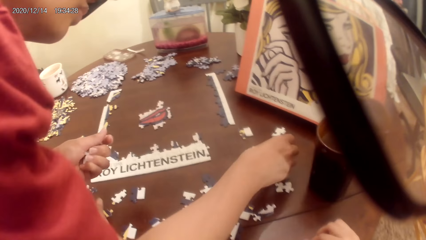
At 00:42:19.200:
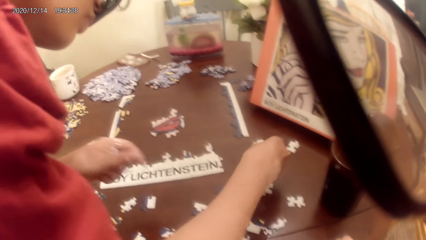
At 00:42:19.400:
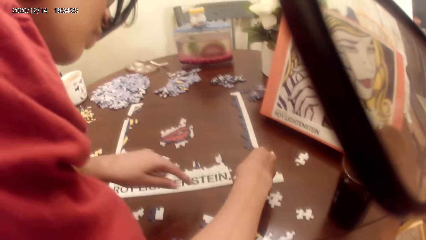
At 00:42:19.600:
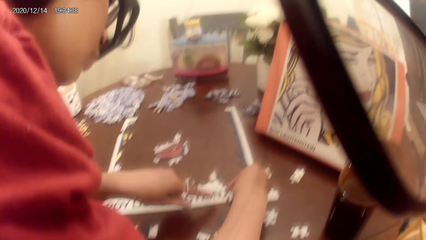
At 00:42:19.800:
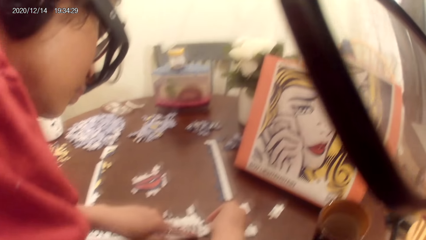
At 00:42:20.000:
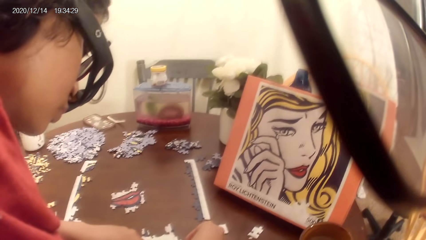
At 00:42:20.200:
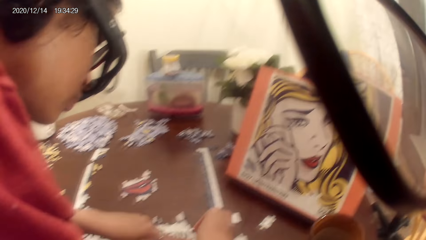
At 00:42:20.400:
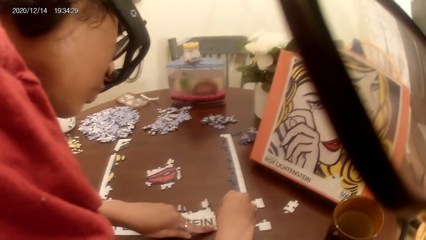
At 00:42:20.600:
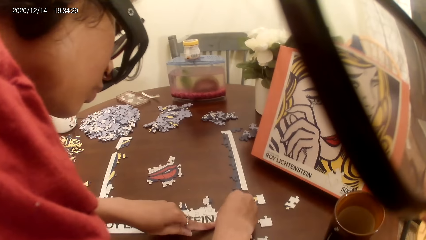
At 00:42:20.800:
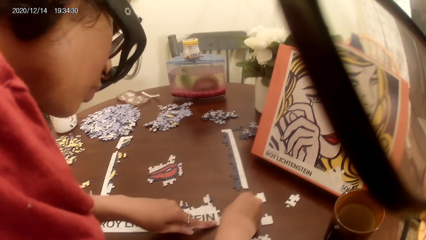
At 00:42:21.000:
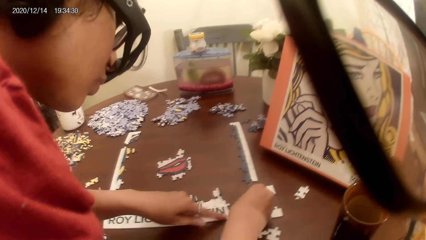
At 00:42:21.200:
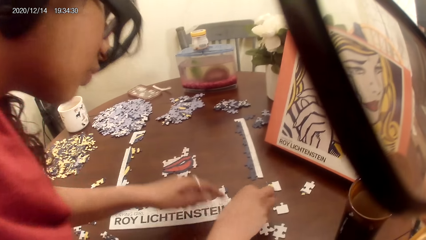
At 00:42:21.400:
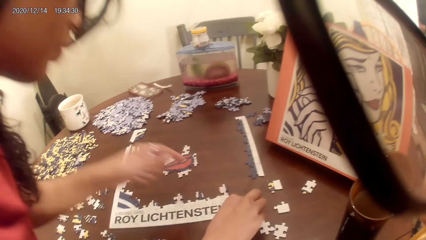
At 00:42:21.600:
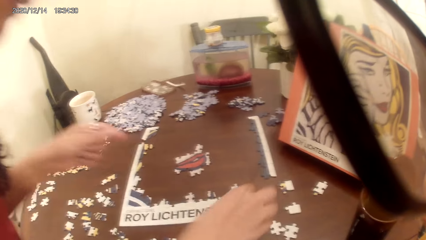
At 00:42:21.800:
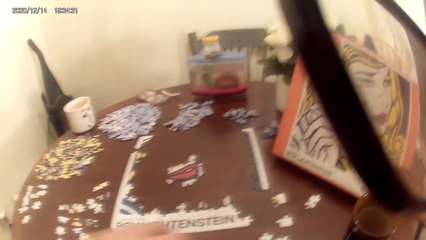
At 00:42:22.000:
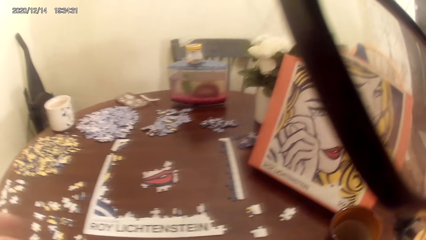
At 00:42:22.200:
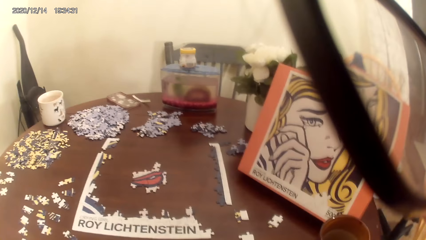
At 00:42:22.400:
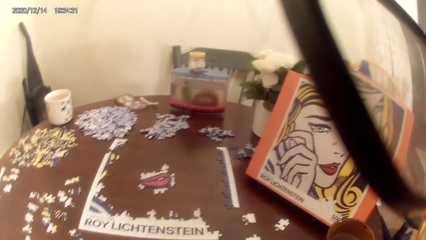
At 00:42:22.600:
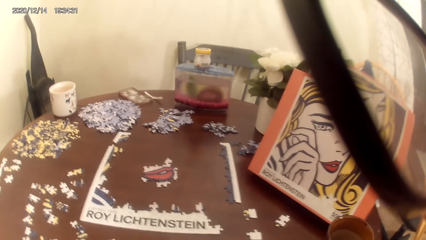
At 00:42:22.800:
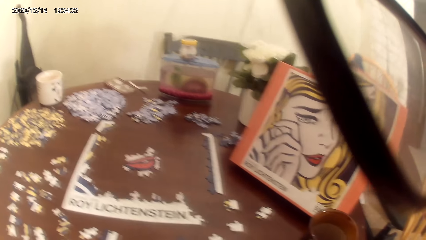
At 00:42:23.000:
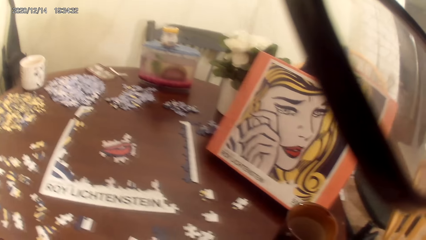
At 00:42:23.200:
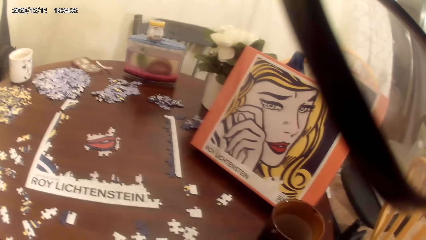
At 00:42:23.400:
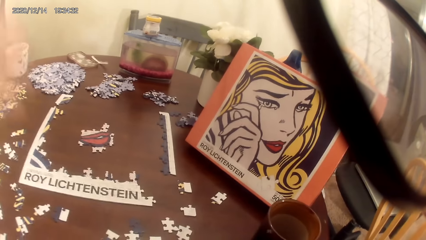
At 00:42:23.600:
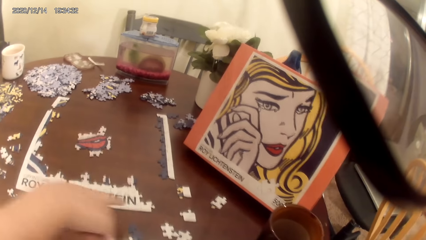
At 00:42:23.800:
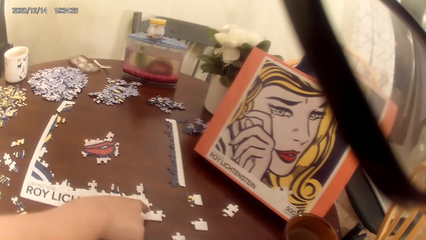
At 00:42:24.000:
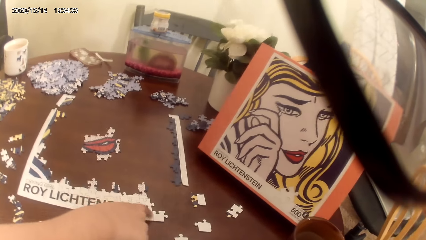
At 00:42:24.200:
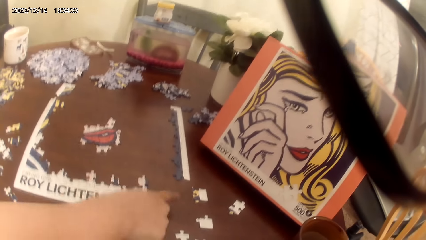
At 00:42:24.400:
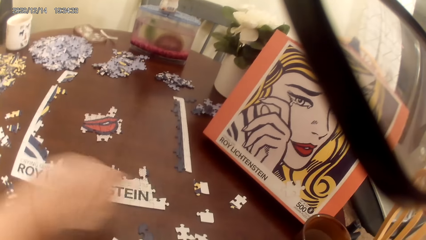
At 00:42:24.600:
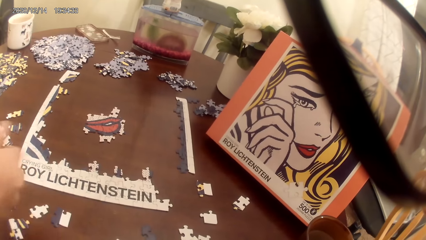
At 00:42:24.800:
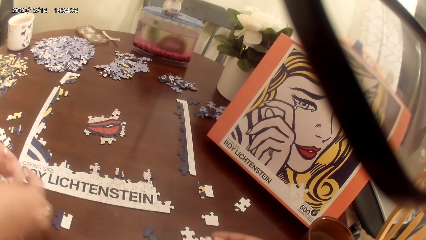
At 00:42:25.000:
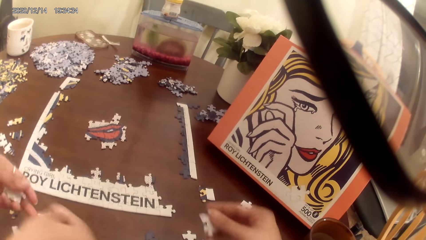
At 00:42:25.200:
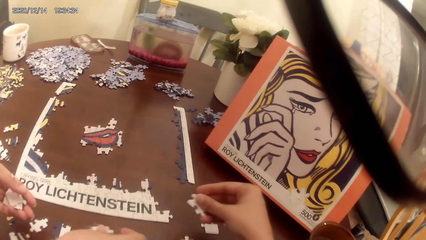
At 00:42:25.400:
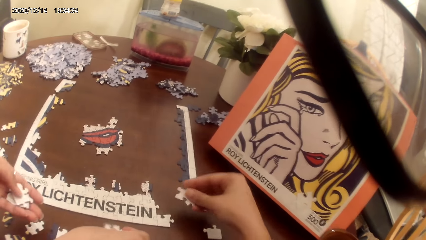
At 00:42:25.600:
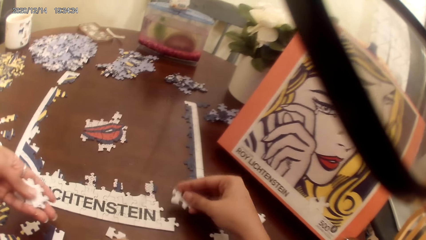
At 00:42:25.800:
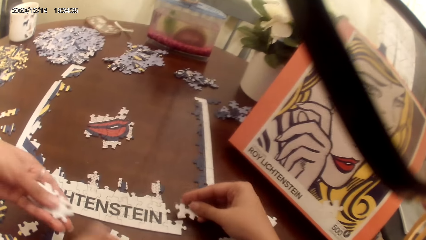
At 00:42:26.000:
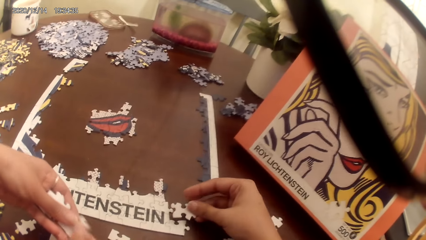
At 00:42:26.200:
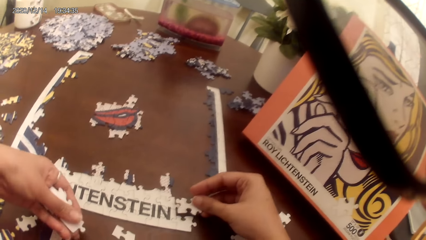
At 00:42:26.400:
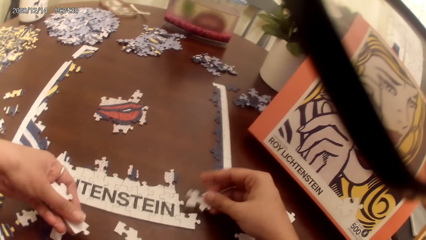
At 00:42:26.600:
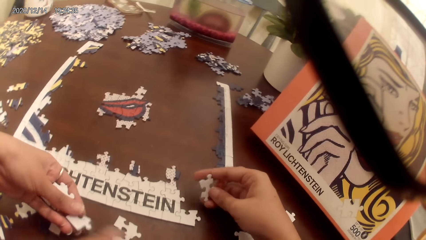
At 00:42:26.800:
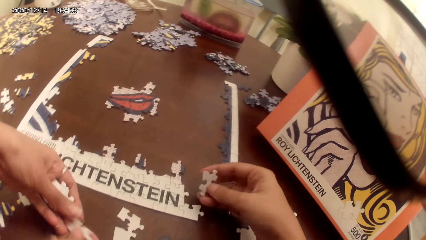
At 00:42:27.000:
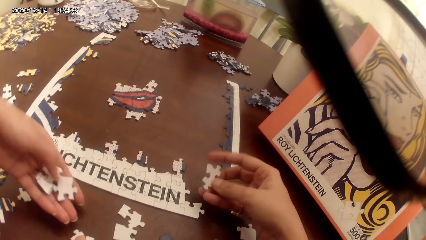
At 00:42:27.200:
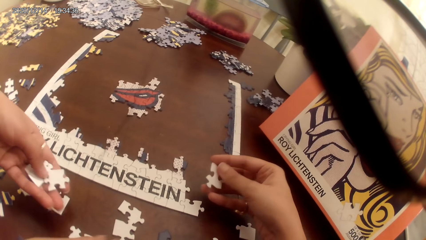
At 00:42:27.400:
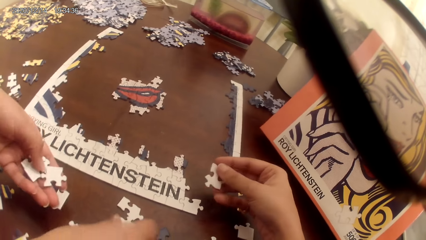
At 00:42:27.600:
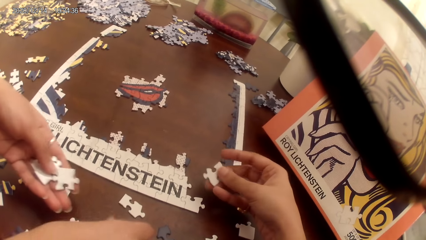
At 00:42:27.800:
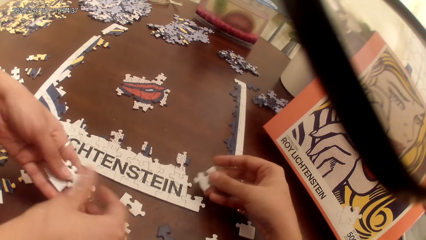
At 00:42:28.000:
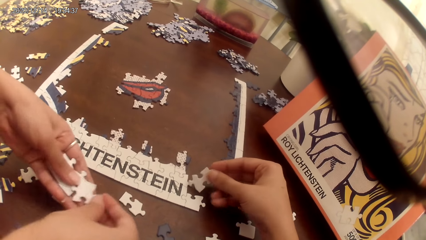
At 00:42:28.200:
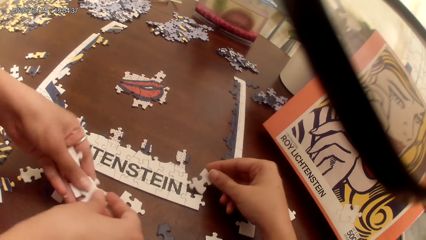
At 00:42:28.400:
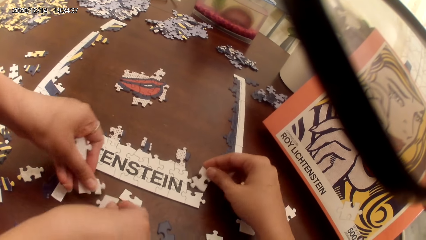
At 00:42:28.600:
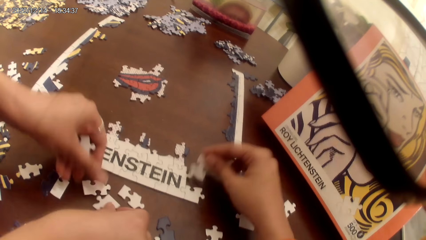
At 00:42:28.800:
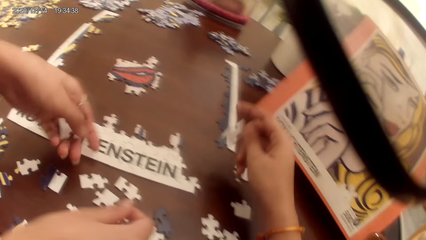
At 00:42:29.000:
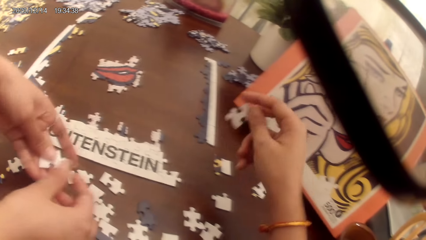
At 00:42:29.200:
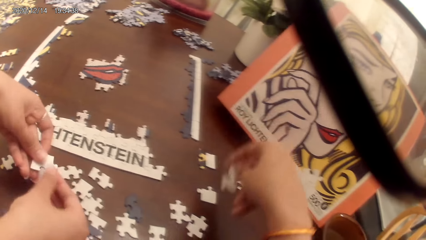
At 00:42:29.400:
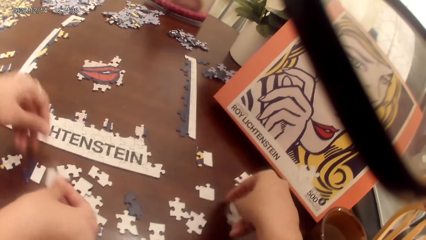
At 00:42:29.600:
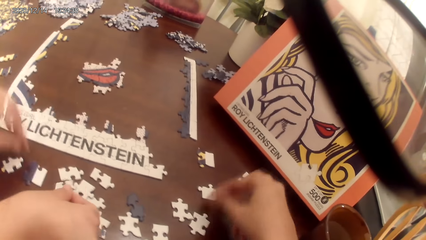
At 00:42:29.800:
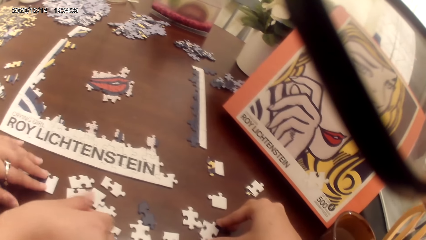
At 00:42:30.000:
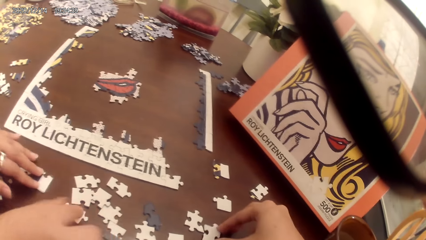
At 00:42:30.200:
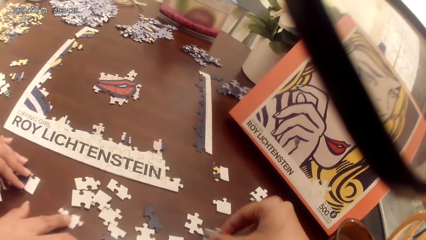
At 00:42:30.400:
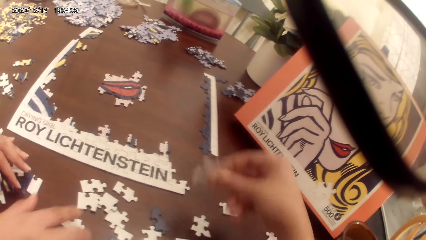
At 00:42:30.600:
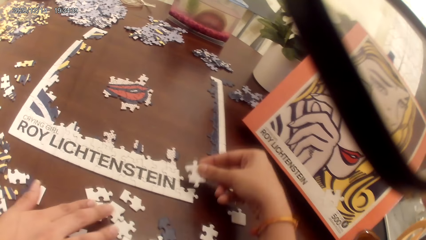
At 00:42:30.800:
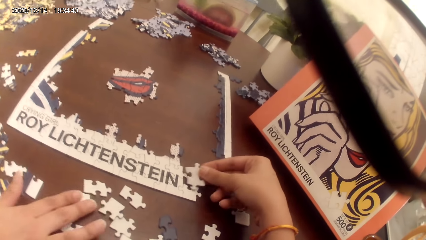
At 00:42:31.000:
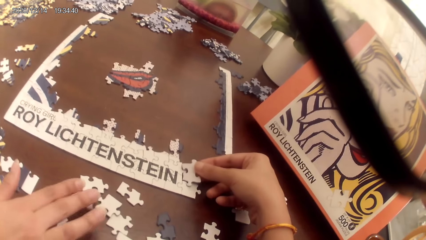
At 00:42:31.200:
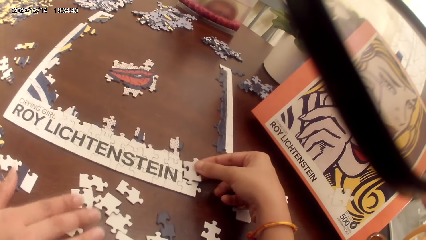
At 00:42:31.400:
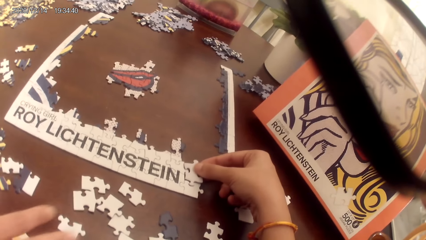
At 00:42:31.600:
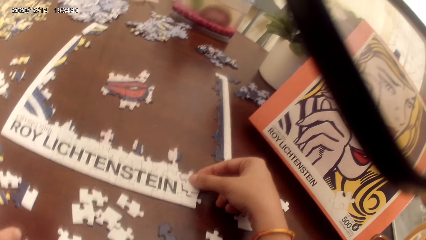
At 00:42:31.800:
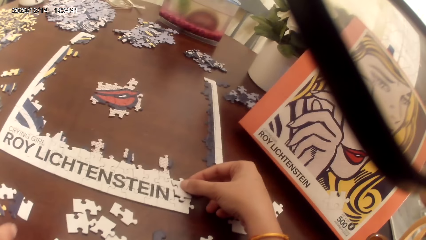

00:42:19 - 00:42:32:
A lady plays a puzzle game. The camera wearer plays a puzzle game.

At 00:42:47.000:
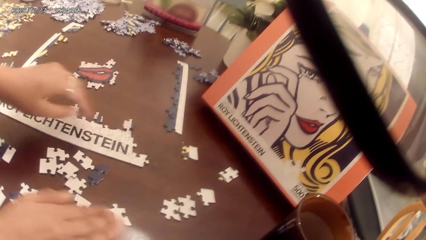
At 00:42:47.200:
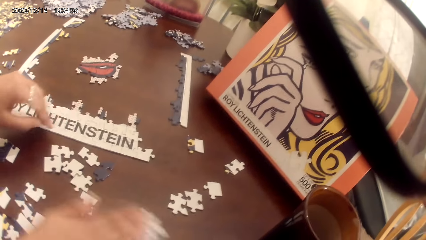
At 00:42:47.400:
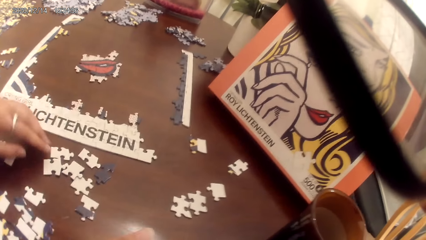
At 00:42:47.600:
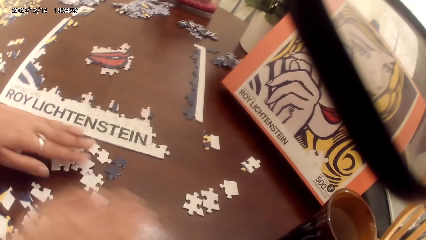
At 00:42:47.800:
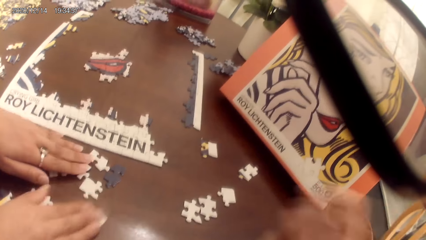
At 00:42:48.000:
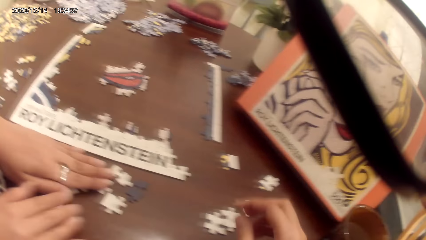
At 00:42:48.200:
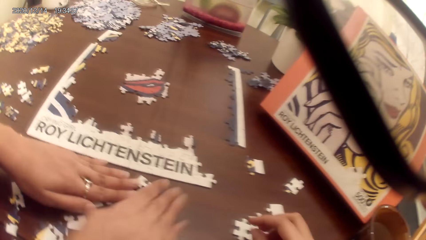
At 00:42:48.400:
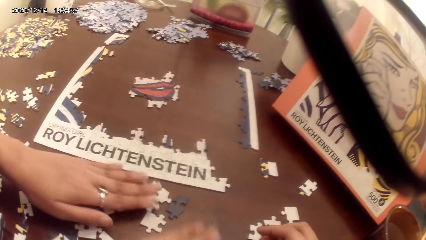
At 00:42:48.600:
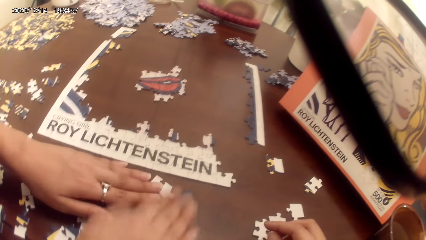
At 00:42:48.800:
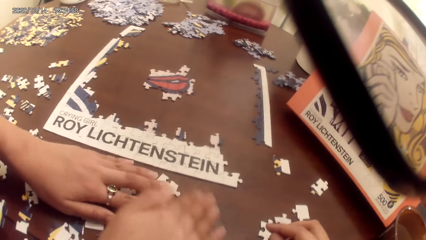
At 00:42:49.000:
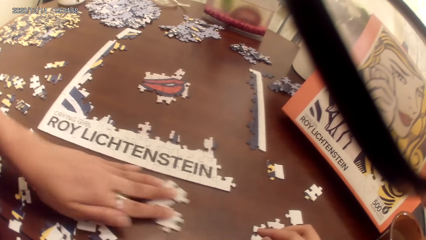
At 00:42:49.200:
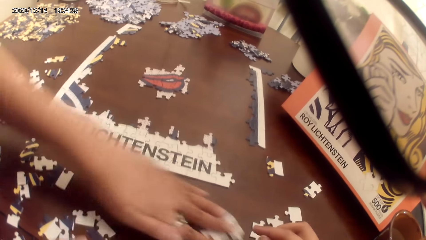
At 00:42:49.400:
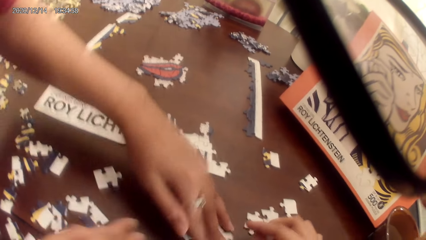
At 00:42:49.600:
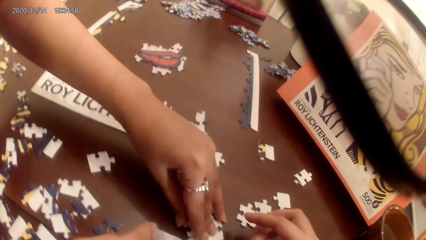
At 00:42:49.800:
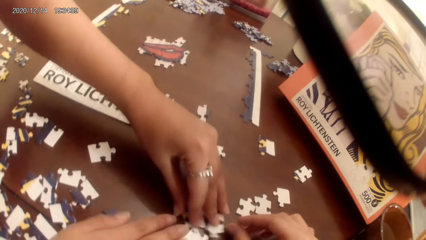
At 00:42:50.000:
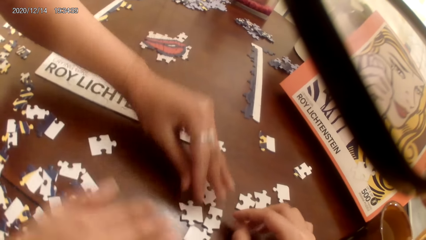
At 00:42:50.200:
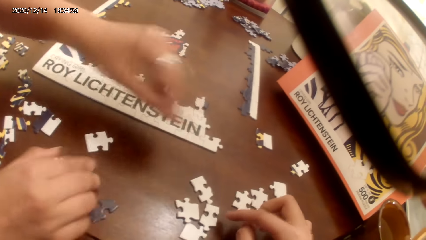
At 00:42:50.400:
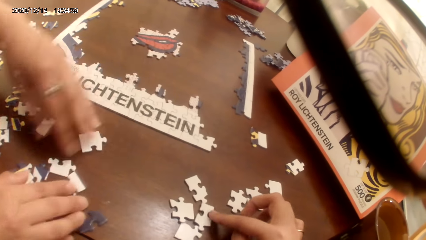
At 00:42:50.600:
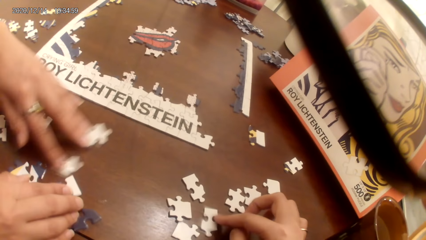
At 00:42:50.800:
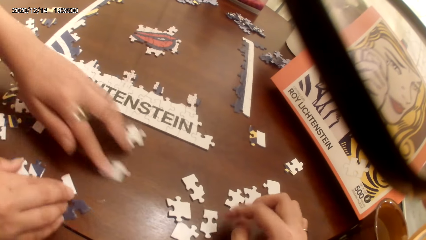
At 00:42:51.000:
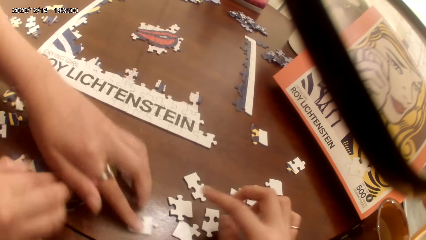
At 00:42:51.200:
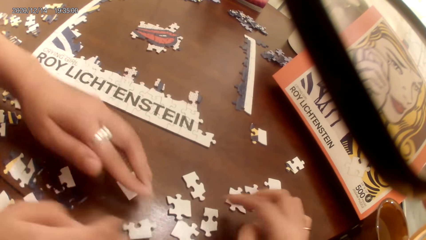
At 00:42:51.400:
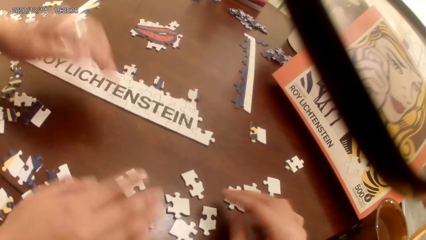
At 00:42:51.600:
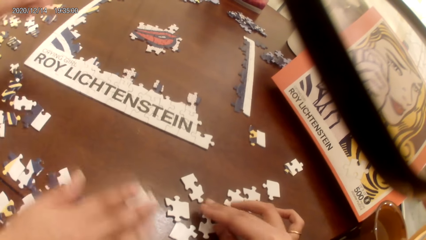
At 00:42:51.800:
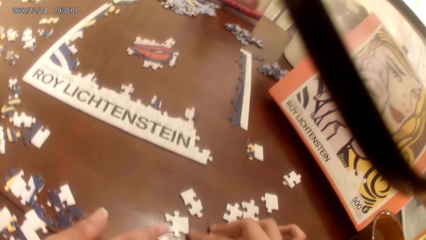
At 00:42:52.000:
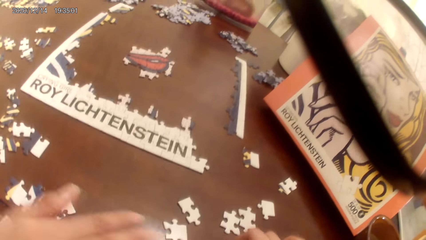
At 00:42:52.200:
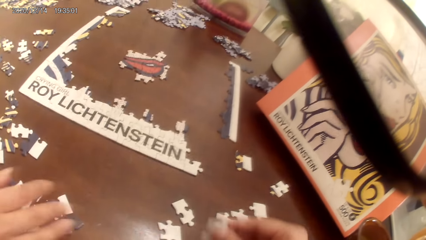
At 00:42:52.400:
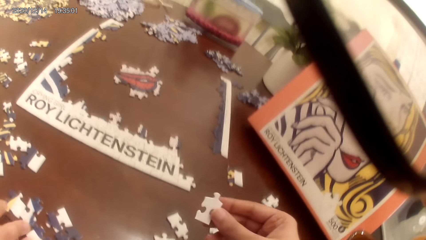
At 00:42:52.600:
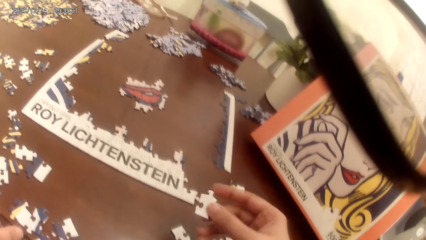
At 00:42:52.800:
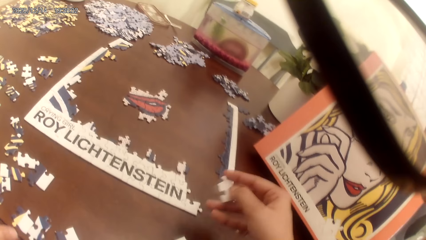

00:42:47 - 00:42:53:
A lady spreads puzzles on the table.
